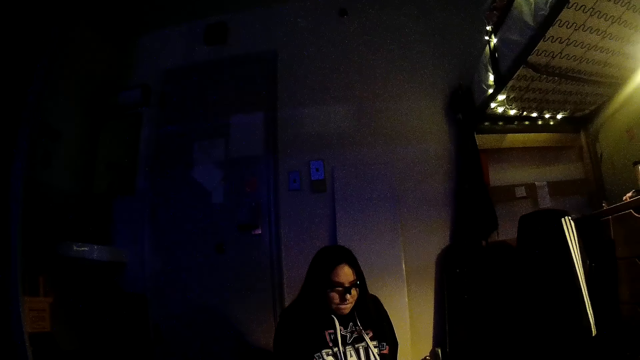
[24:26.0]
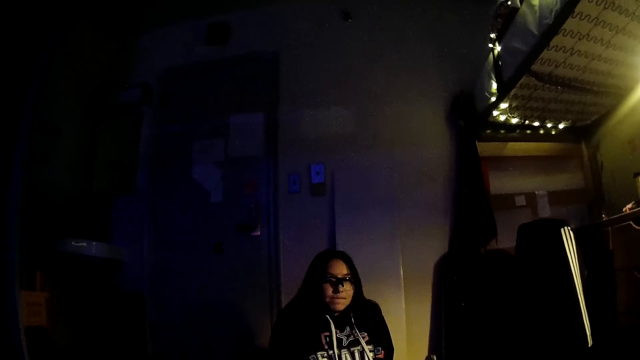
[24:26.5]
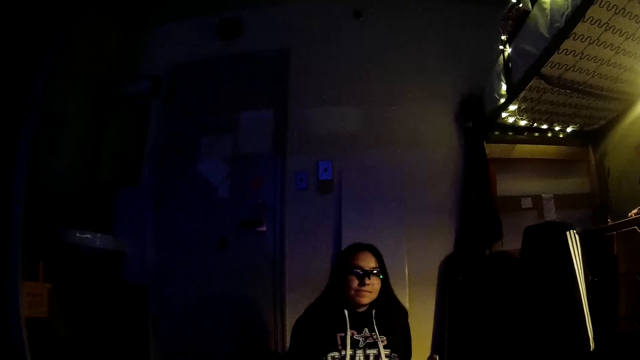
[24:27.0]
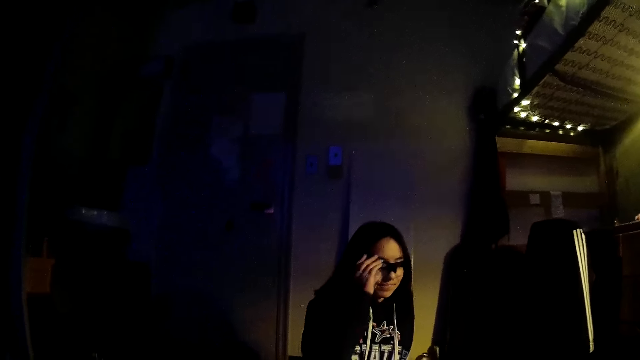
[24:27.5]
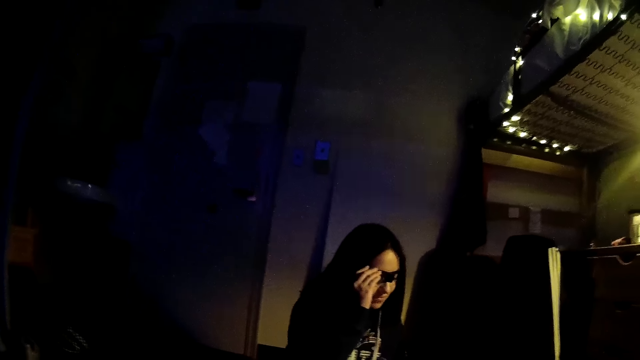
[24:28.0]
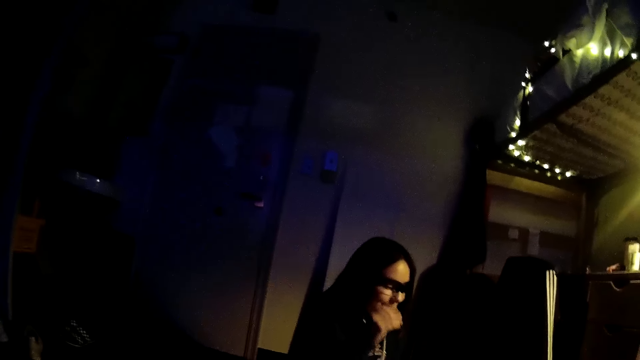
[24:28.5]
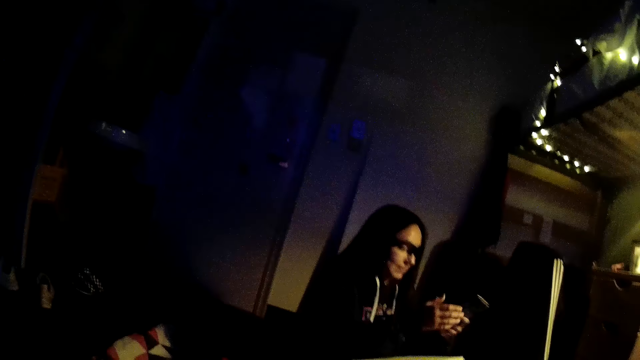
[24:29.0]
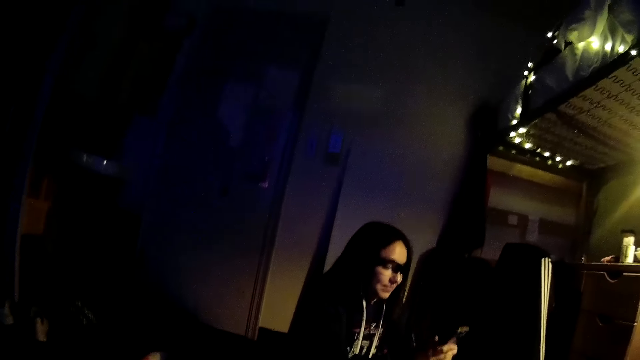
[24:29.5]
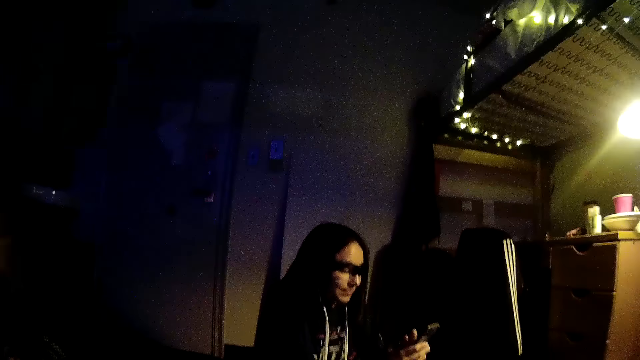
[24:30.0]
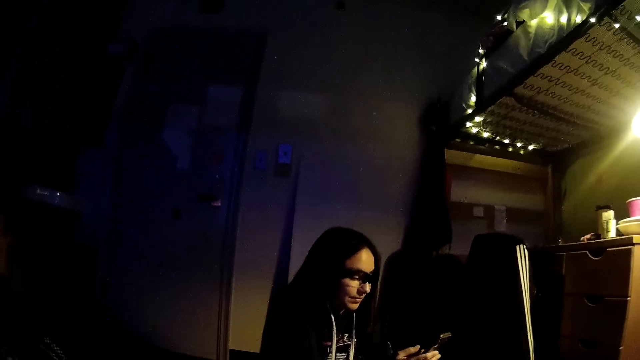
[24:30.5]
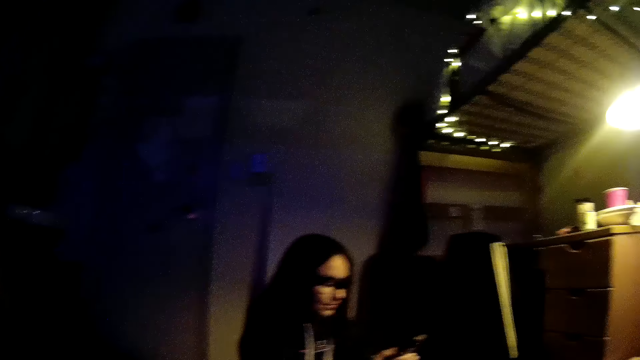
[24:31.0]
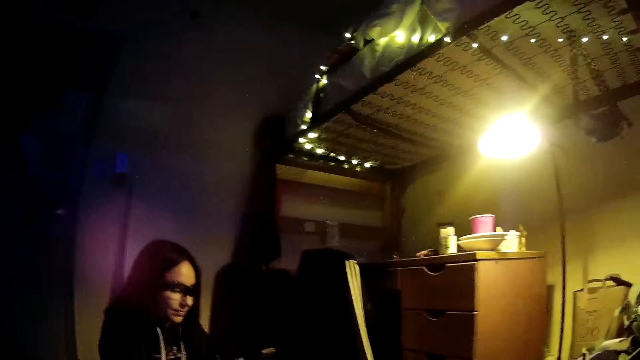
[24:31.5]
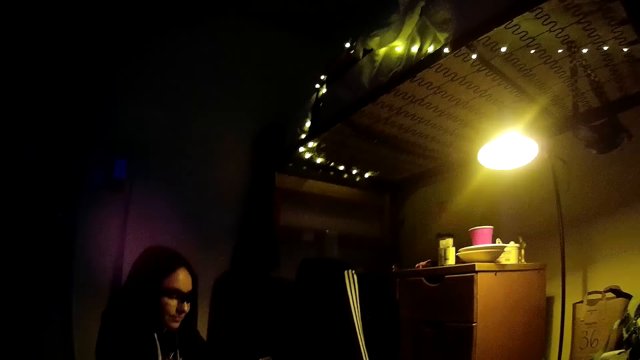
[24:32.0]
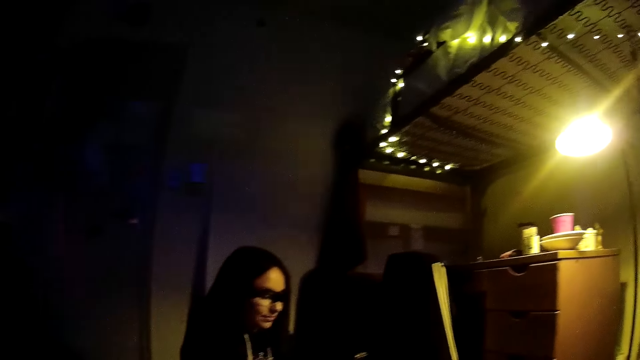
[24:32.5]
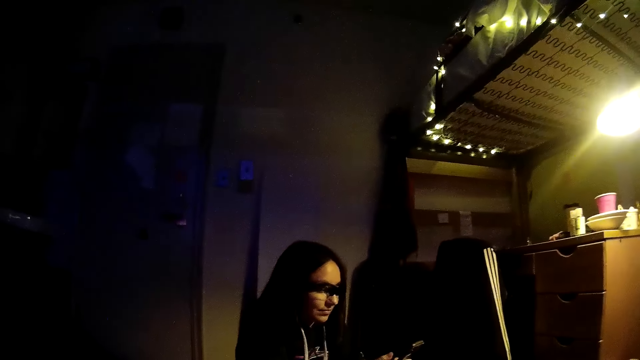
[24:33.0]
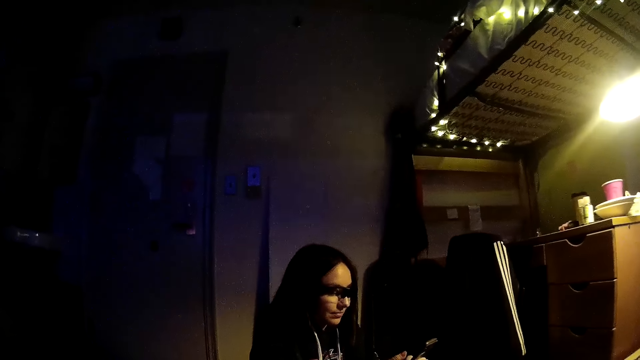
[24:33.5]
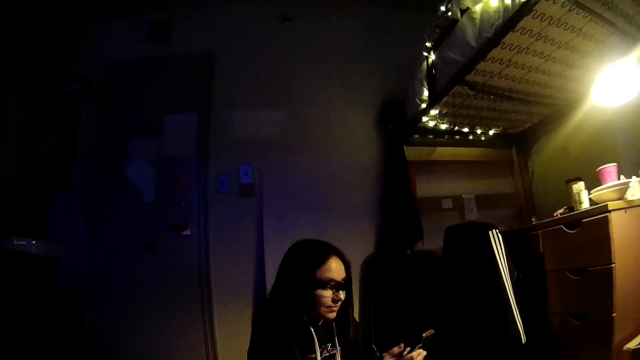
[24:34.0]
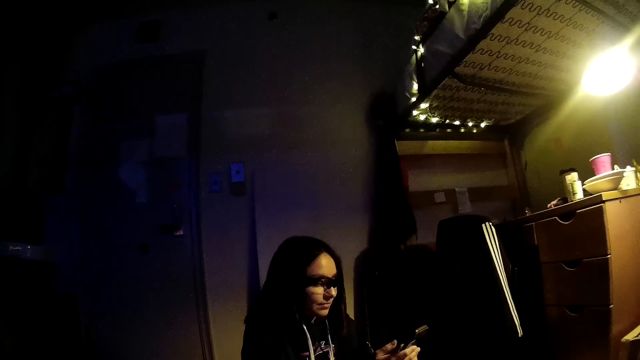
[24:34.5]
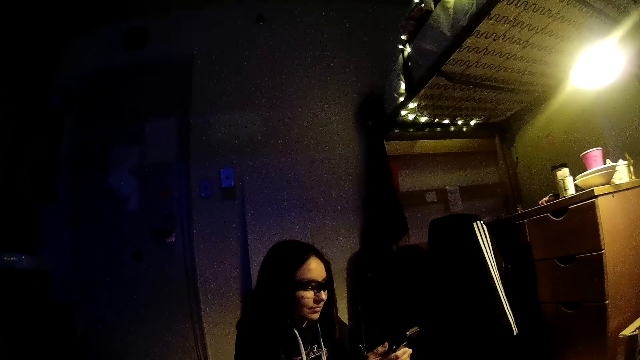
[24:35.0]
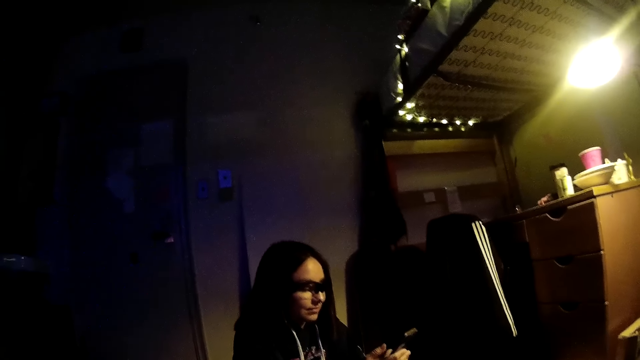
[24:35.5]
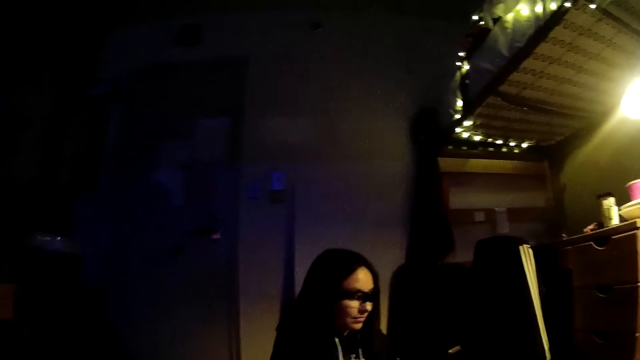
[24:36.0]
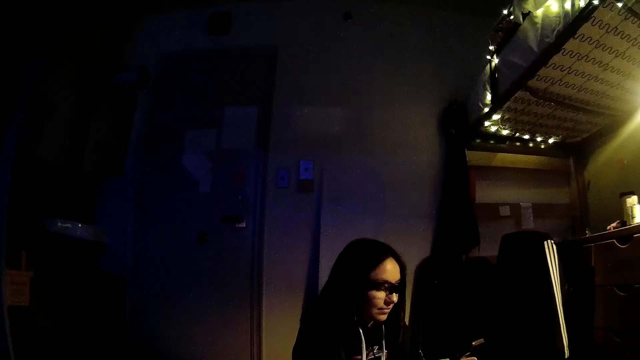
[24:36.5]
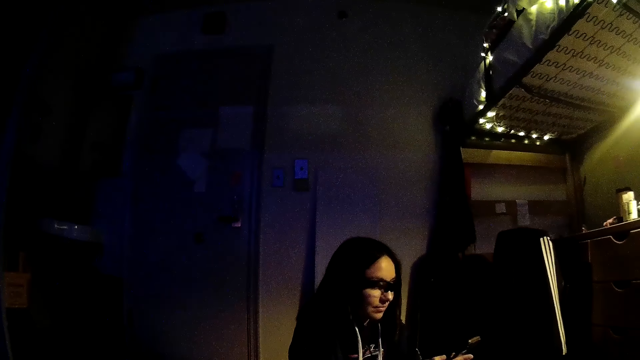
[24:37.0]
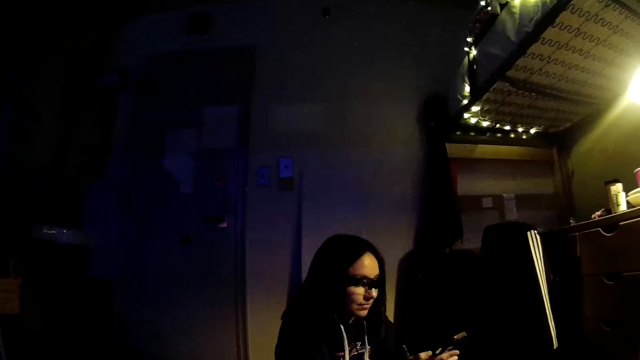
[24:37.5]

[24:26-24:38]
The woman adjusts her glasses with her right hand and operates her phone with both hands.

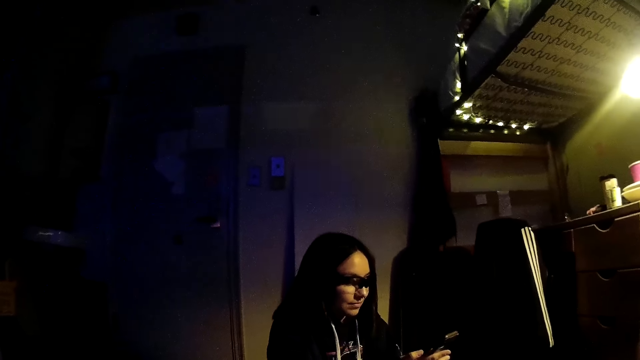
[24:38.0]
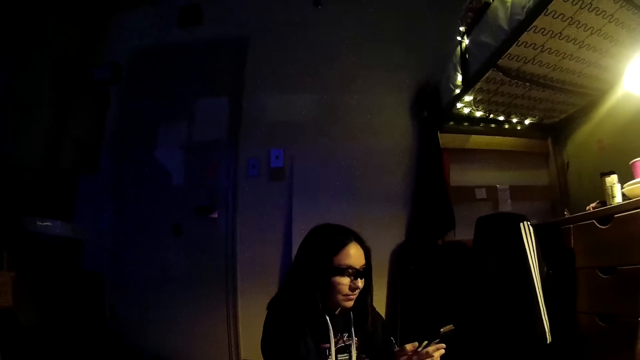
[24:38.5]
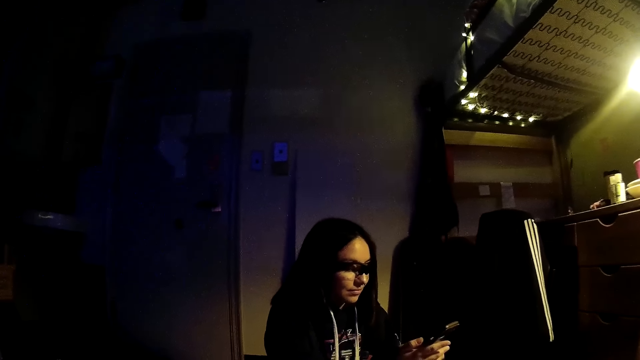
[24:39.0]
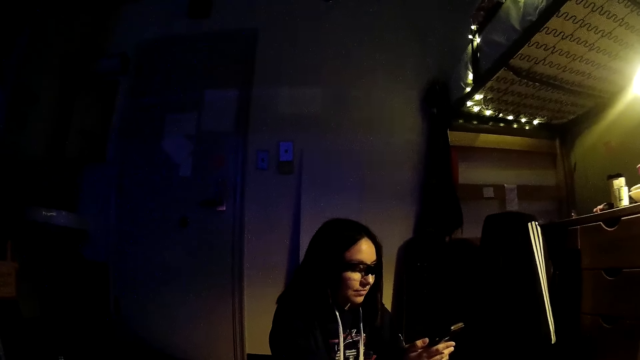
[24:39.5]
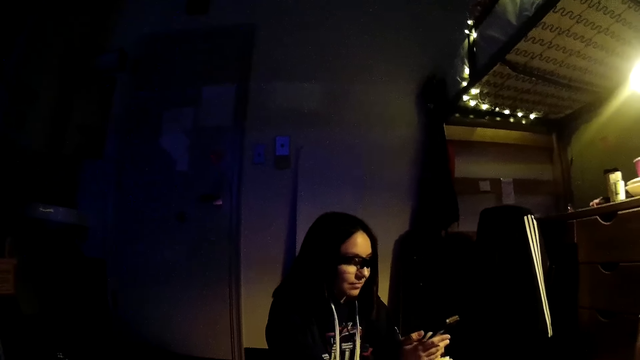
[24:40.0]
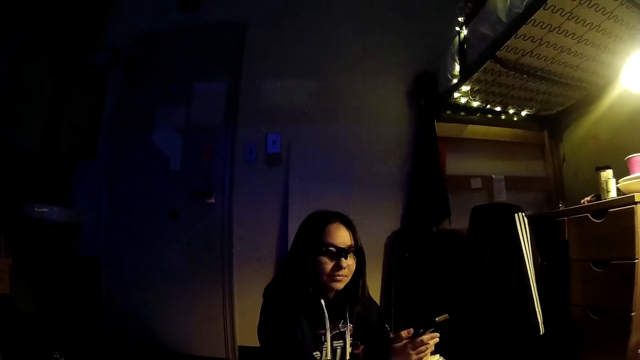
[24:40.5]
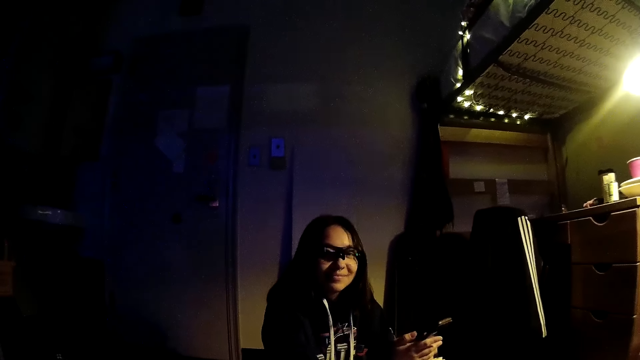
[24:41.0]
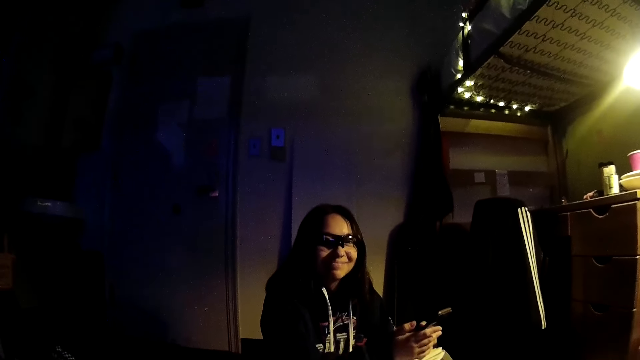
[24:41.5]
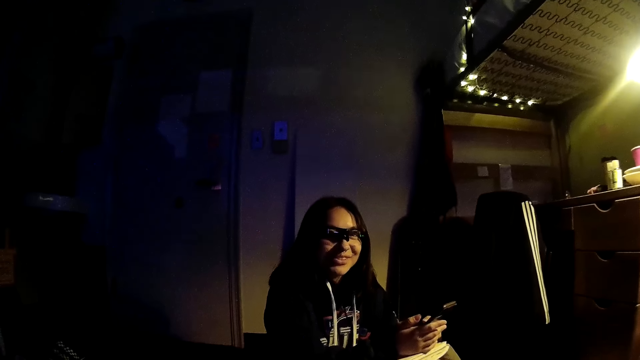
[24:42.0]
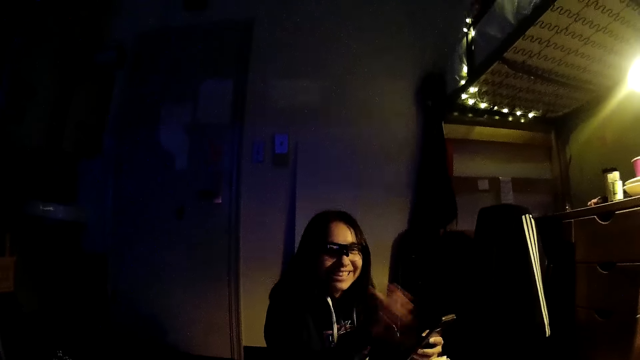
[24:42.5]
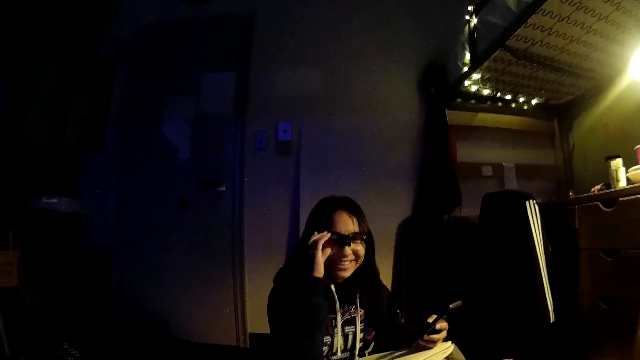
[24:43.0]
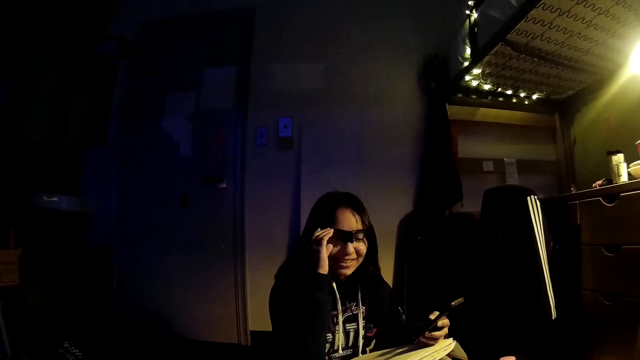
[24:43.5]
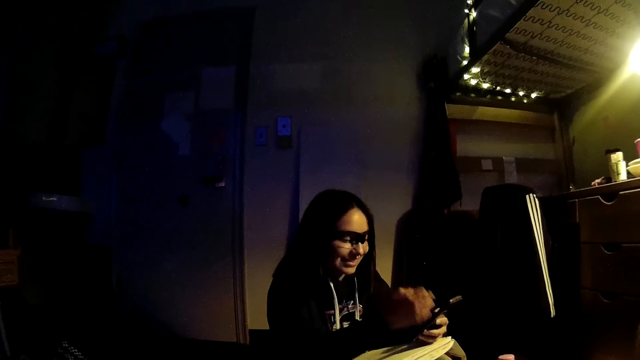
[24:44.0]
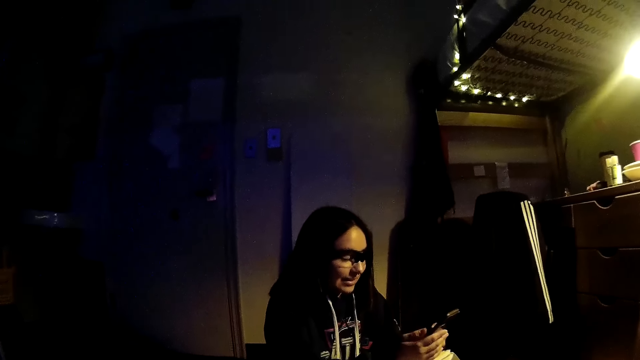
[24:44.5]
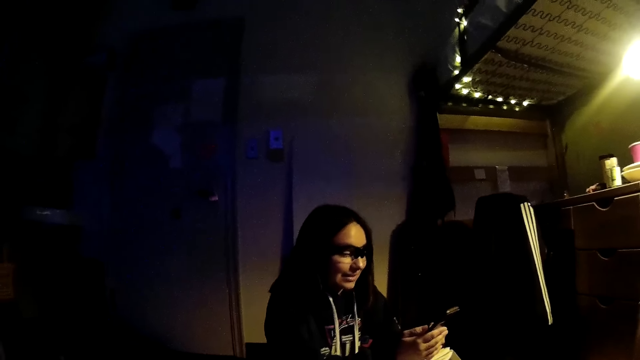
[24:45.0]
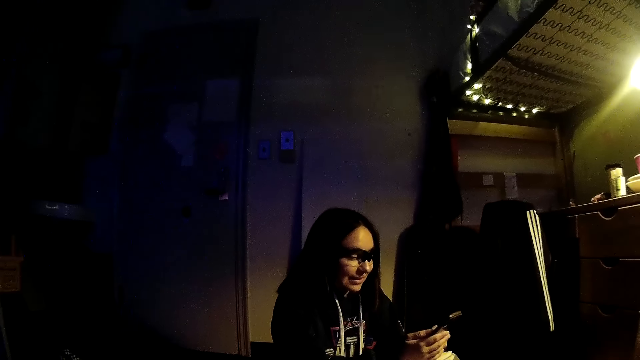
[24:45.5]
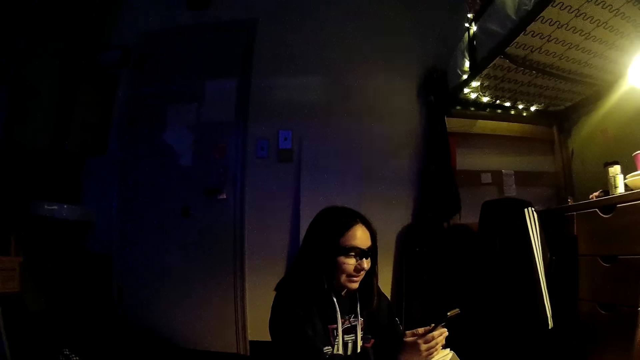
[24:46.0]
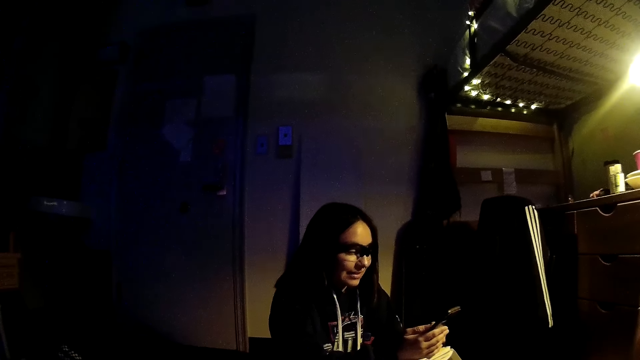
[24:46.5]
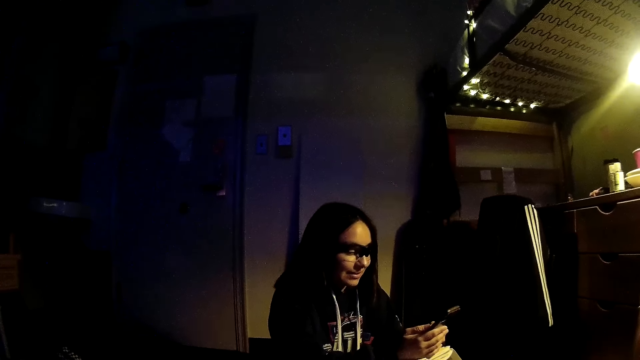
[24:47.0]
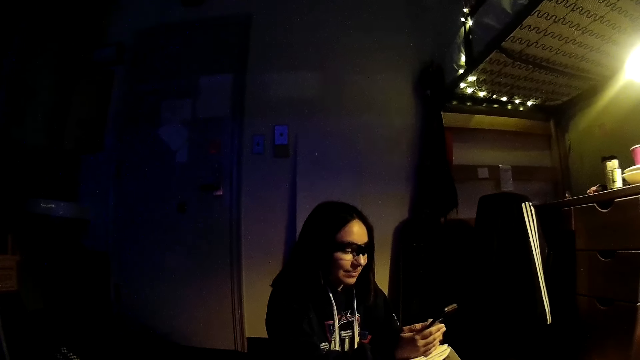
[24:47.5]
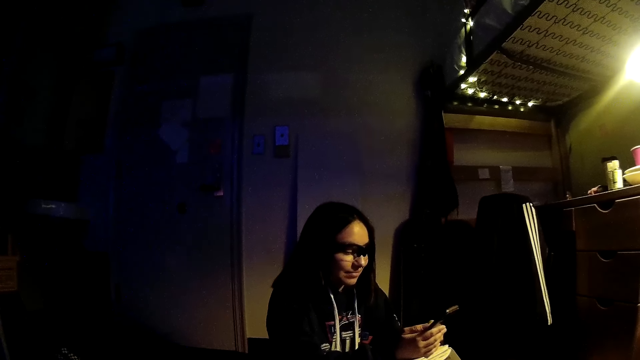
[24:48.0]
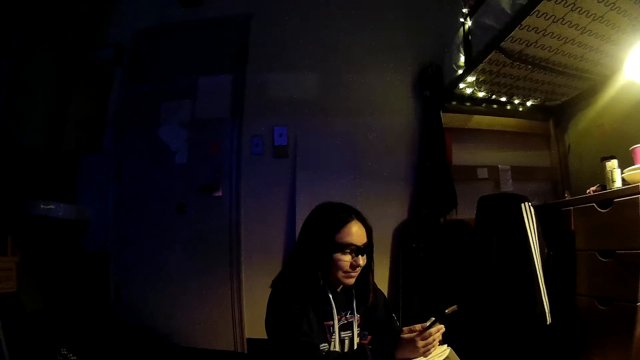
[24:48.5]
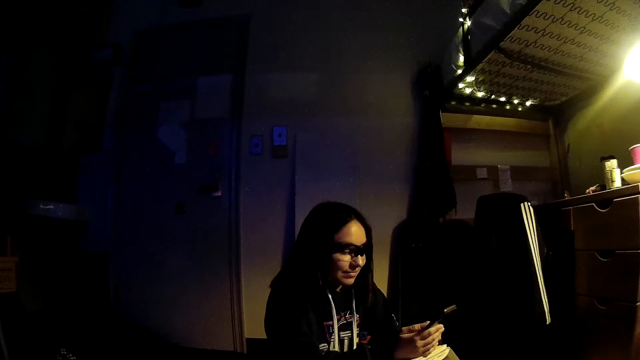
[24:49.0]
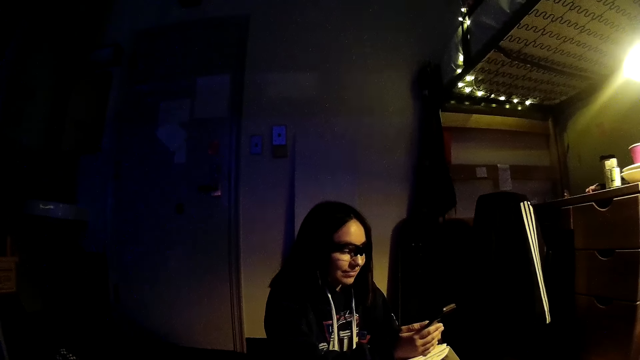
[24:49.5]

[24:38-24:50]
The woman adjusts her glasses with her right hand and operates her phone with both hands.
